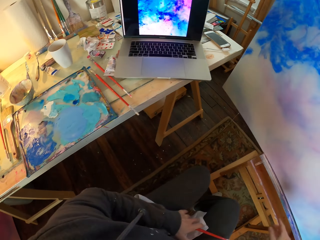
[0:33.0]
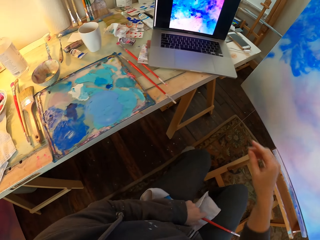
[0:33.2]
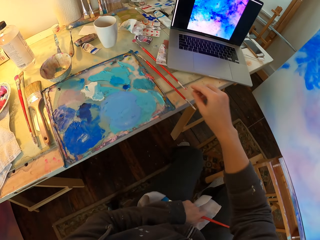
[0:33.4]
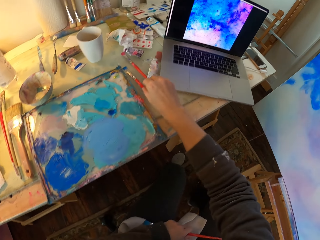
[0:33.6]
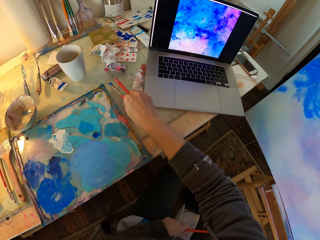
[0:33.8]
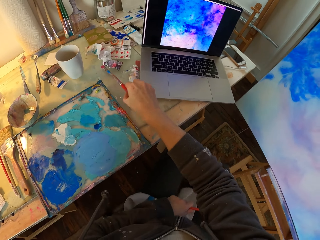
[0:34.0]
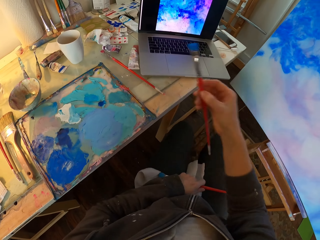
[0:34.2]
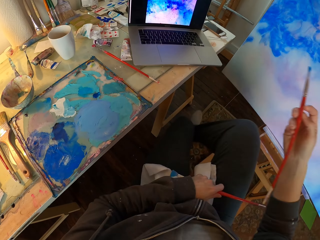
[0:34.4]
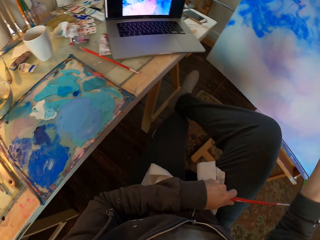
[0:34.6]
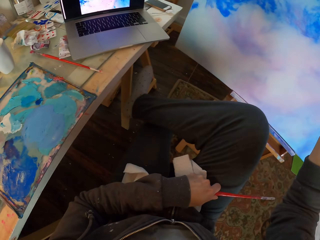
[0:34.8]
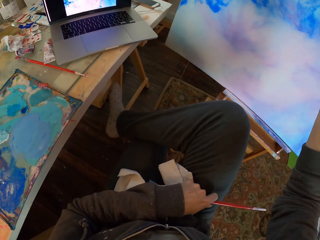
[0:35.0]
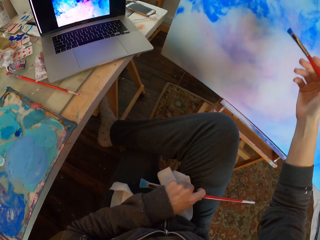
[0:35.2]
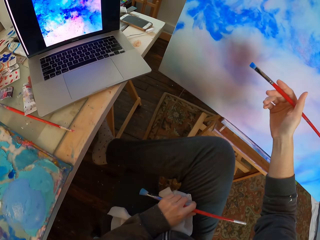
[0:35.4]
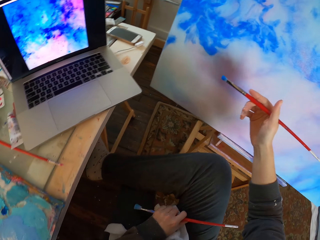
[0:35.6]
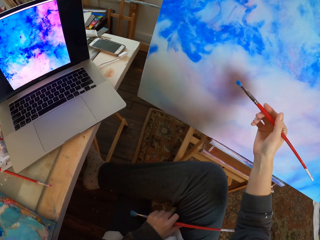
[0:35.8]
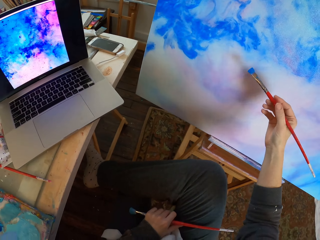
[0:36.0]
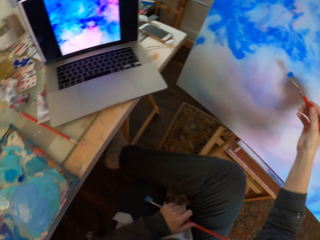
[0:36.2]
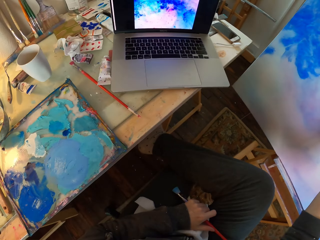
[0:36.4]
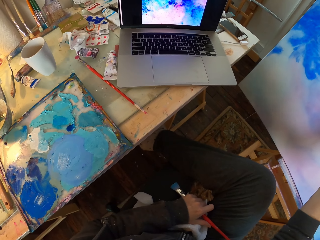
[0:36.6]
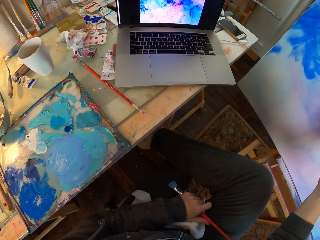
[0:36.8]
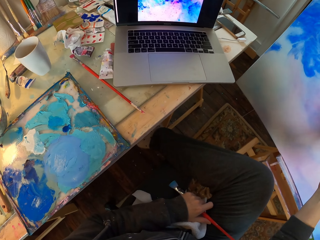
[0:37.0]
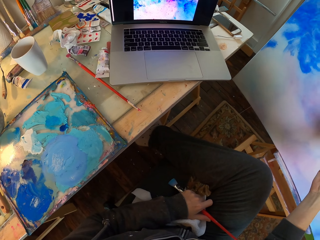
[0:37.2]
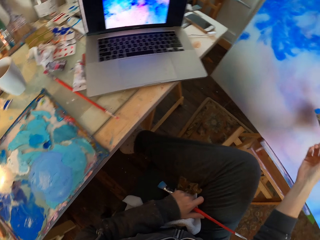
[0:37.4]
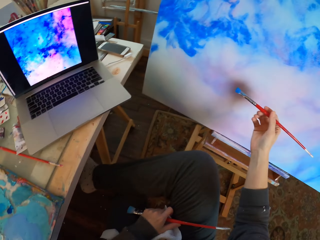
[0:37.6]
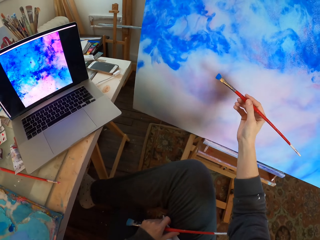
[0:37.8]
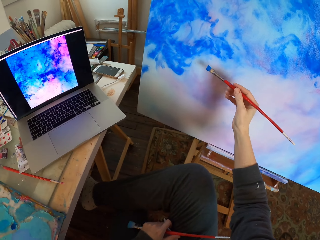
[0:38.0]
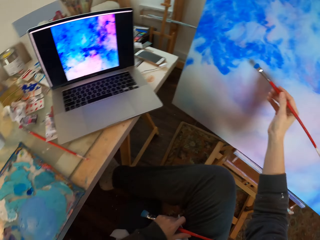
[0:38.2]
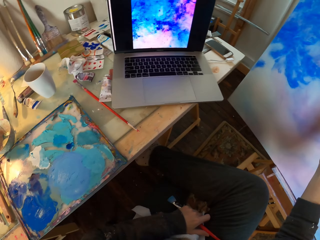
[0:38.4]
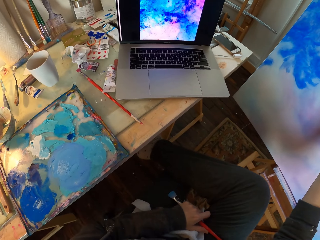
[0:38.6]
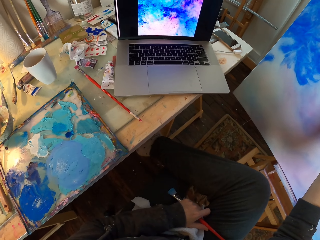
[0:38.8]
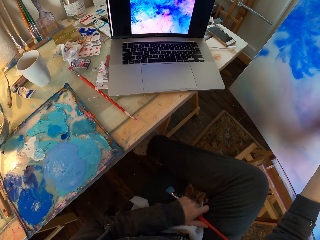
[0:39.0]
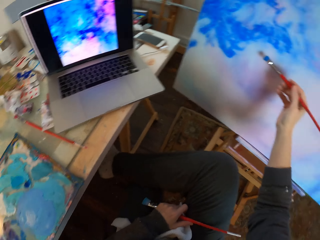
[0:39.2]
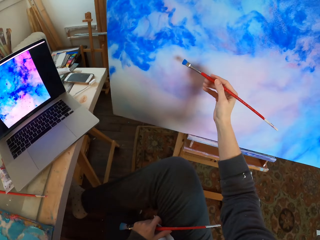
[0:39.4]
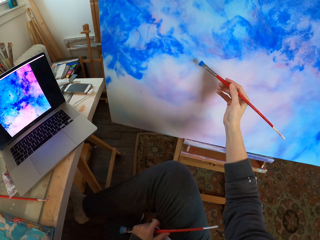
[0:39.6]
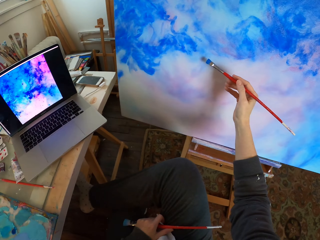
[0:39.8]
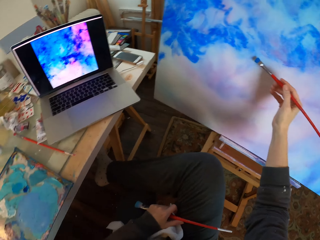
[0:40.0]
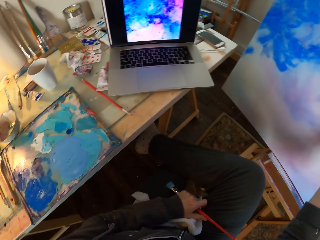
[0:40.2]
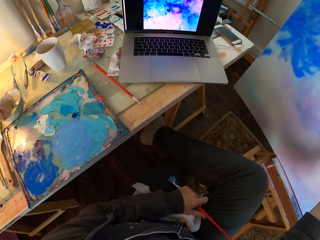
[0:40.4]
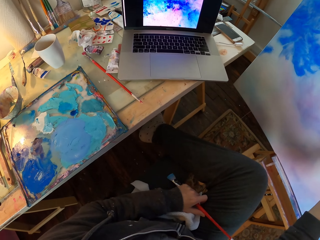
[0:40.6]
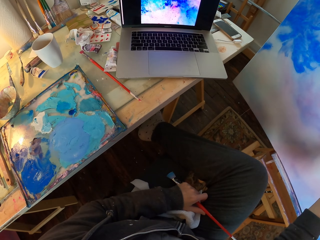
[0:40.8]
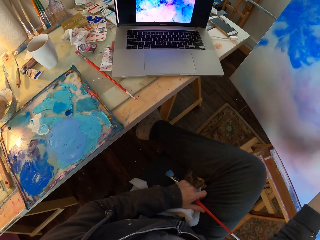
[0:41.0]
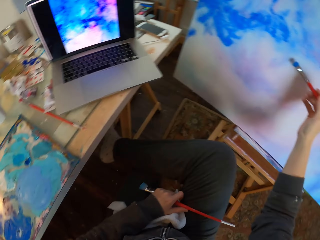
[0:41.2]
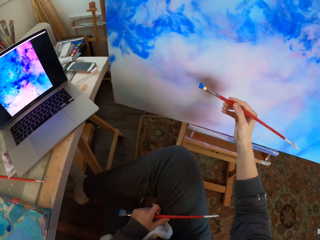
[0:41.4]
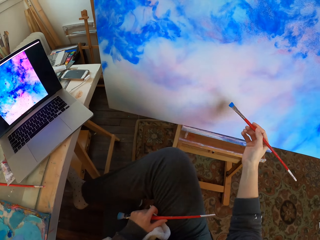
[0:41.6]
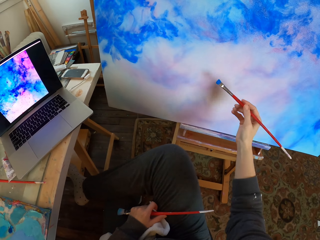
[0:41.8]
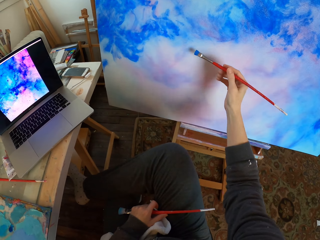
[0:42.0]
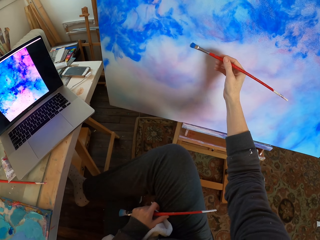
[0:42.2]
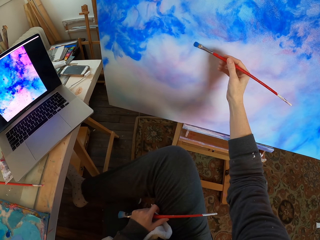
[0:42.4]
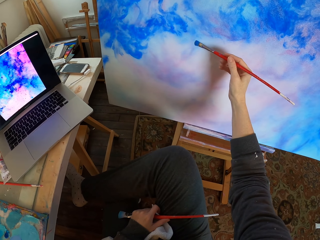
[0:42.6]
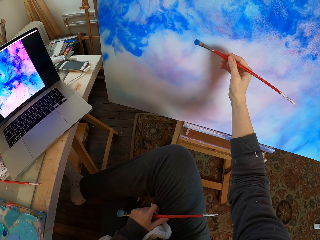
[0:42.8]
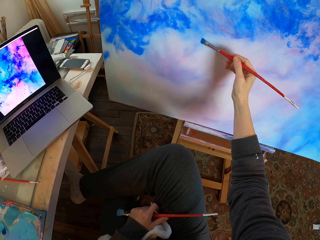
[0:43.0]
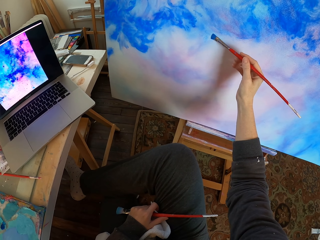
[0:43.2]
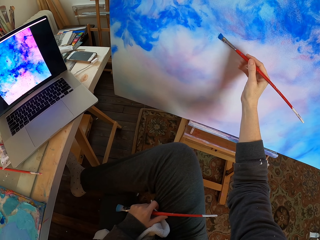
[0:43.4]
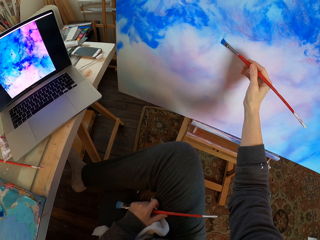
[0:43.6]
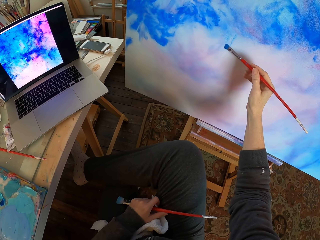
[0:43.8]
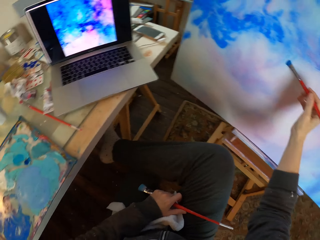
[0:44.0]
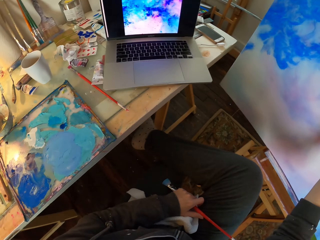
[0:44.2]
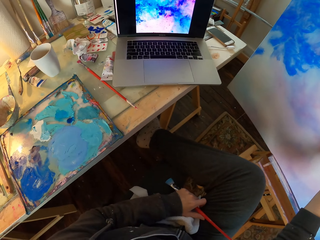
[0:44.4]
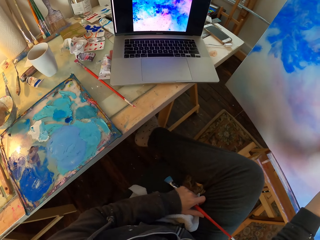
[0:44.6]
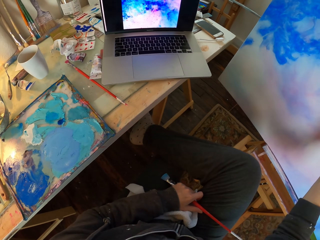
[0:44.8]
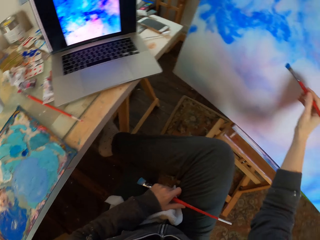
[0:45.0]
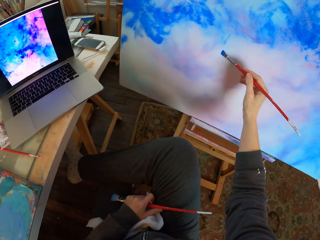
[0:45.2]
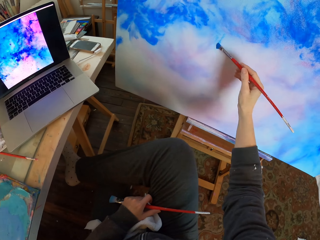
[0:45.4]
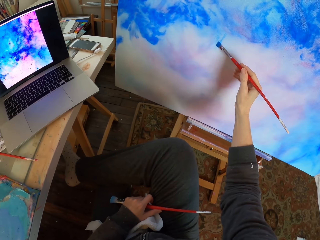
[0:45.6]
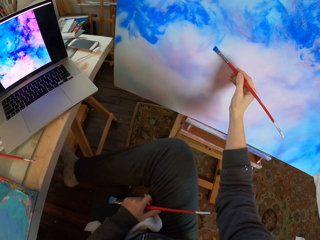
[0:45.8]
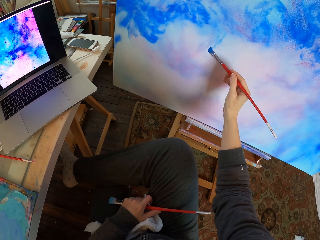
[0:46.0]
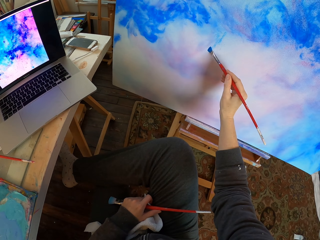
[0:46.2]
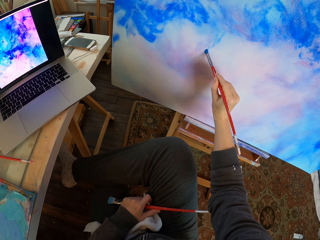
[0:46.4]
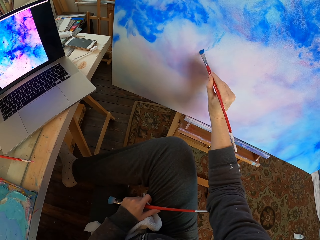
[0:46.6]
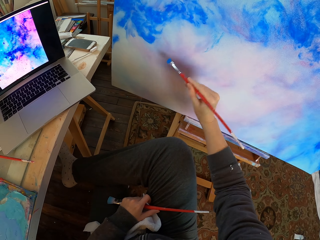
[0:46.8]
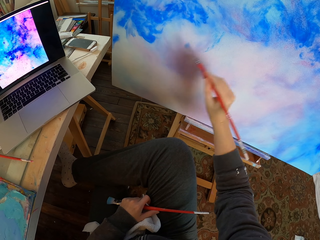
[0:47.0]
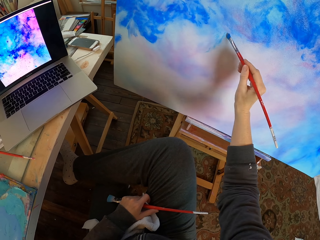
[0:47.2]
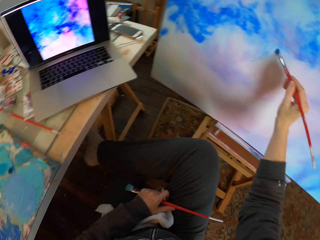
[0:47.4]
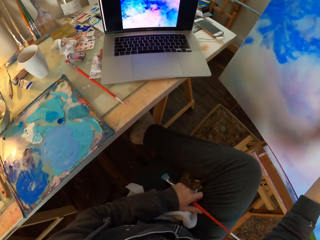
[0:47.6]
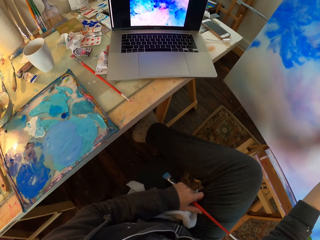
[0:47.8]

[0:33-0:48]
The camera wearer picks up the paint brush. They hold the towel and paint brush. They paint with the paint brush. They paint using the paint brush.

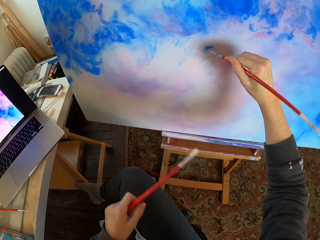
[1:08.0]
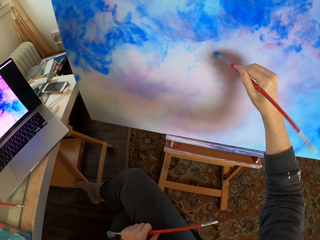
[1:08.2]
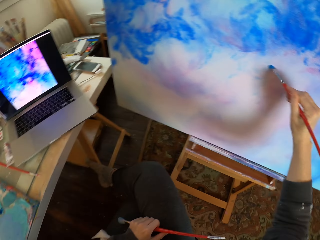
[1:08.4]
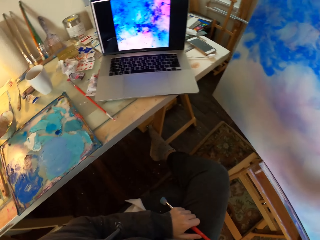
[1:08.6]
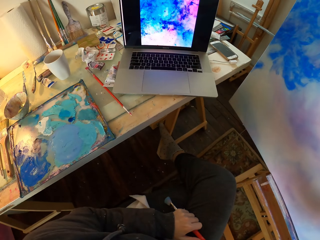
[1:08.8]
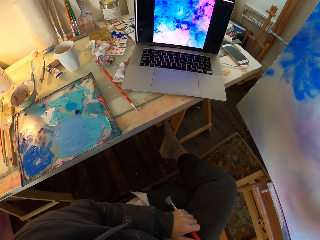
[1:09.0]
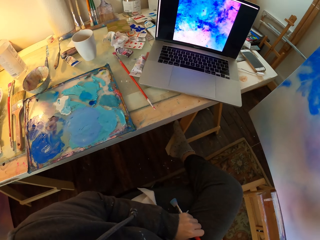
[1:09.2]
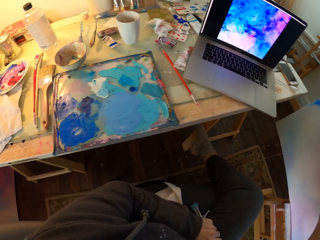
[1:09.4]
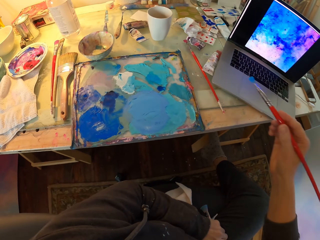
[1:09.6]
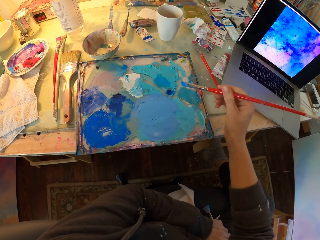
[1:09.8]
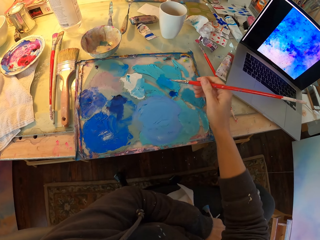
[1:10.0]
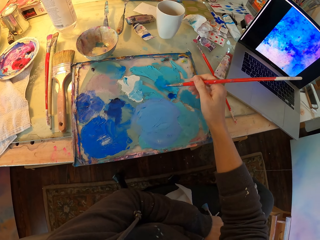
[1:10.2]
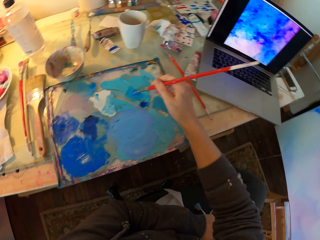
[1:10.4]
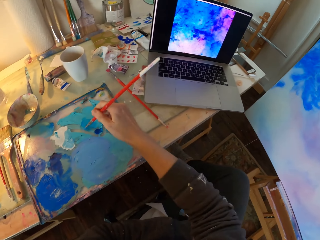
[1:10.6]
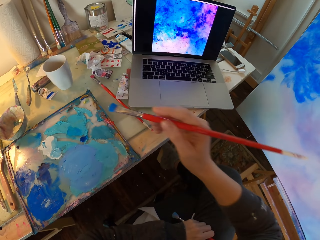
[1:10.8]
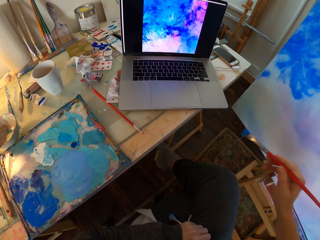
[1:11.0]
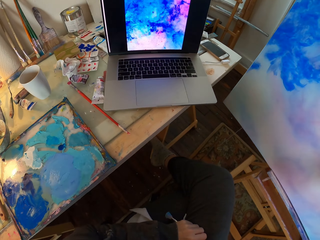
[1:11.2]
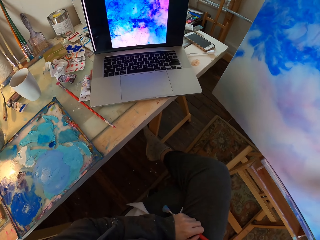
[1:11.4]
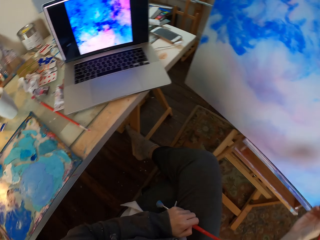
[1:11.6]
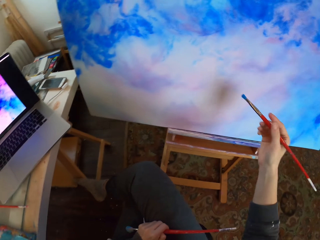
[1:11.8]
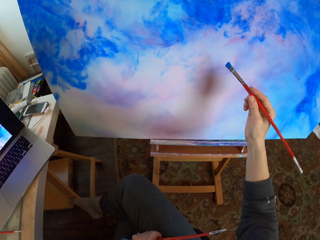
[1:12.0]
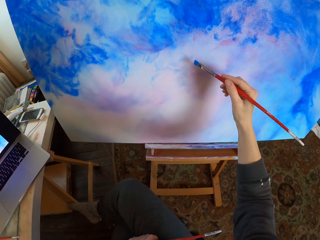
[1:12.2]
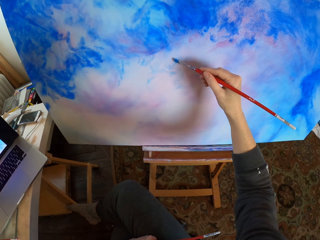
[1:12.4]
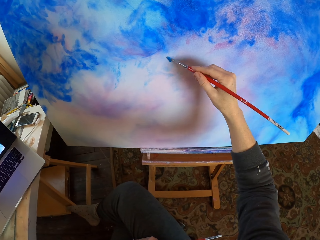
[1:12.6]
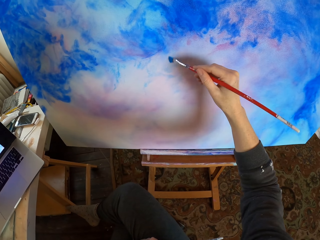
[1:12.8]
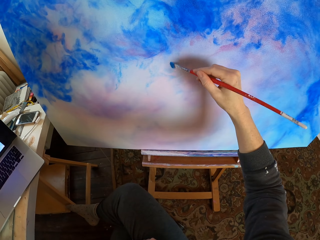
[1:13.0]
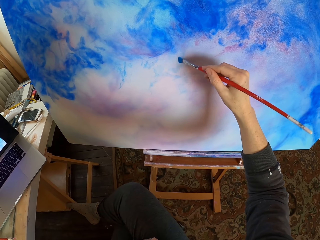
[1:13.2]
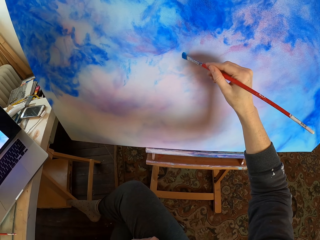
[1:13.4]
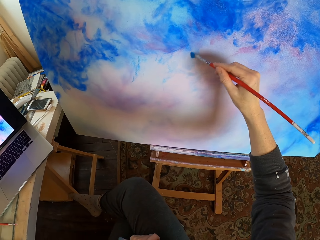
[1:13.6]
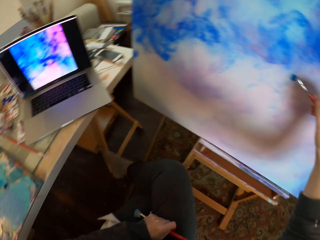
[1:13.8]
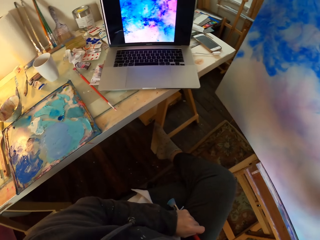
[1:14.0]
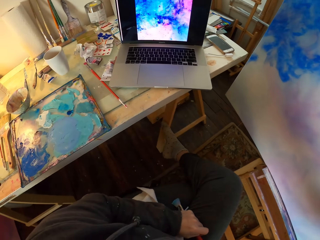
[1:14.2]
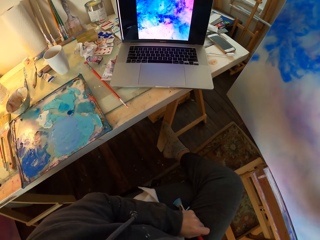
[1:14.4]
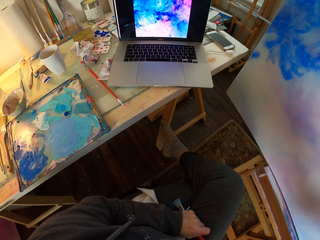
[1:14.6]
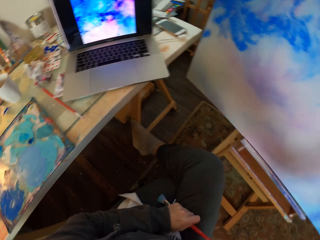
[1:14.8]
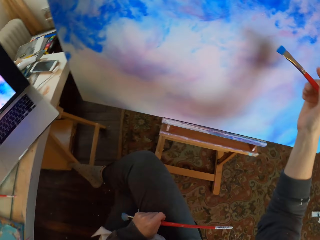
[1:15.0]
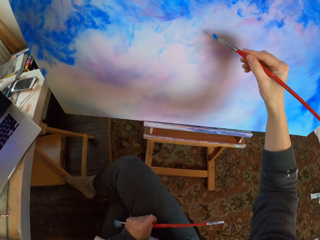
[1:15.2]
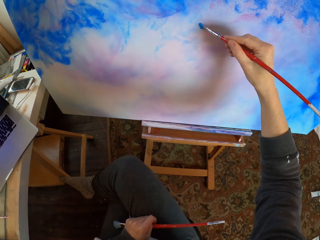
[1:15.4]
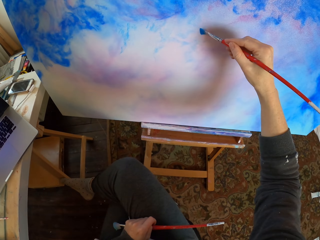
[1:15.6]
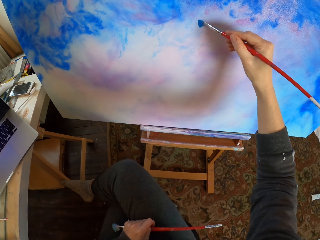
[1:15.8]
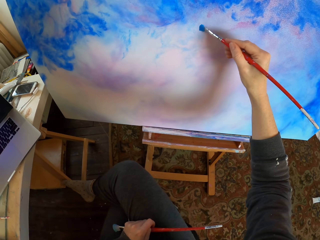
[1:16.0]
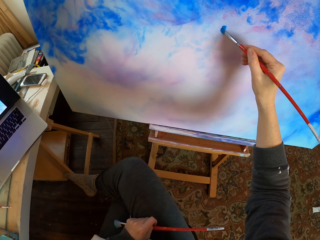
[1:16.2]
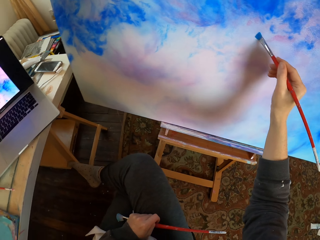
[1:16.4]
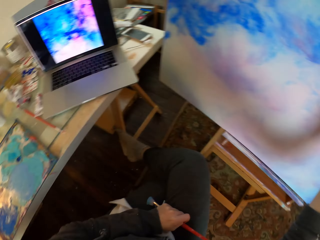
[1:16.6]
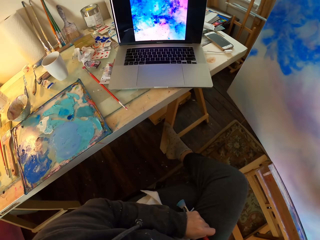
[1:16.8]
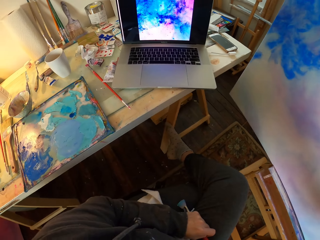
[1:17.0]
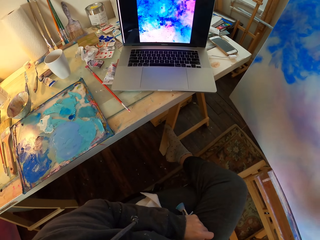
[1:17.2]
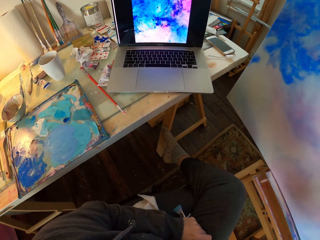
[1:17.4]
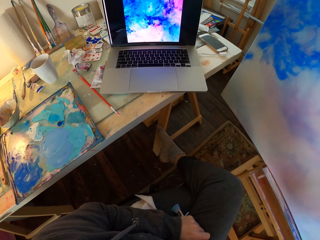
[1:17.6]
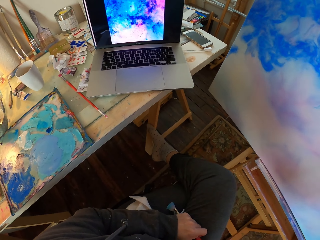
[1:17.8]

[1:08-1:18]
The camera wearer dips the paint brush in a blue paint paste. They paint using the paint brush.
